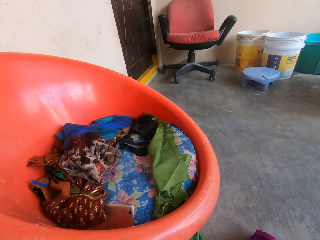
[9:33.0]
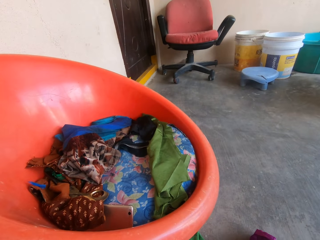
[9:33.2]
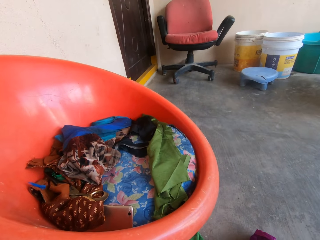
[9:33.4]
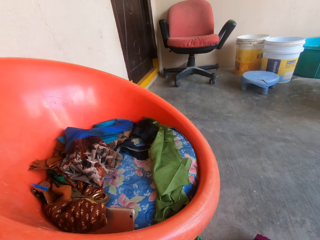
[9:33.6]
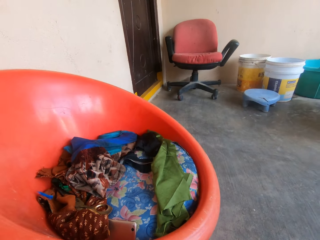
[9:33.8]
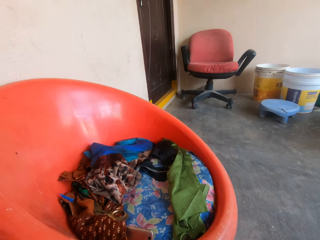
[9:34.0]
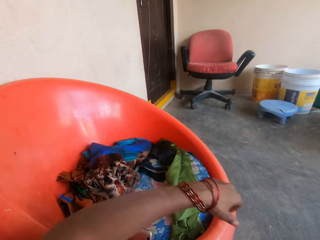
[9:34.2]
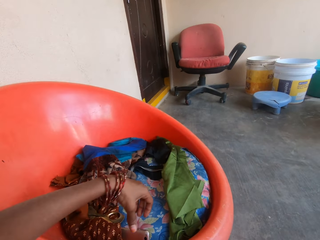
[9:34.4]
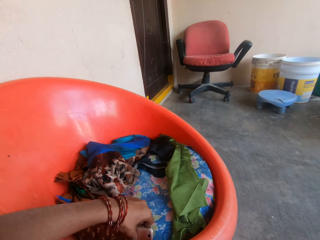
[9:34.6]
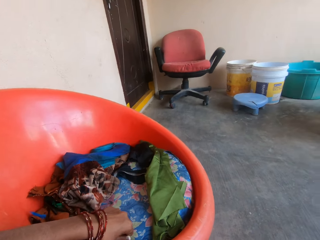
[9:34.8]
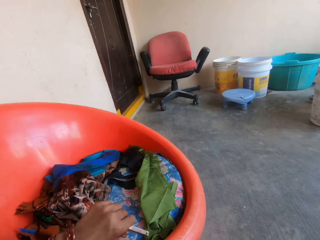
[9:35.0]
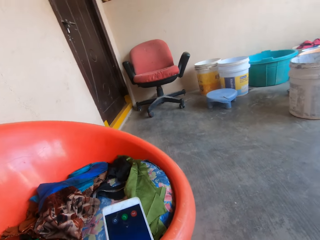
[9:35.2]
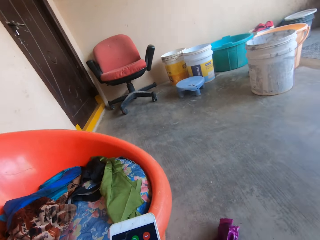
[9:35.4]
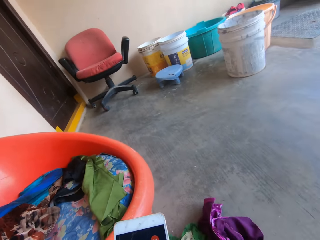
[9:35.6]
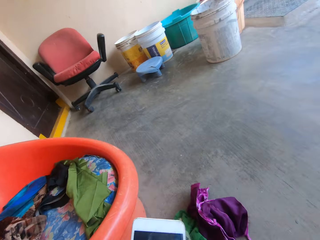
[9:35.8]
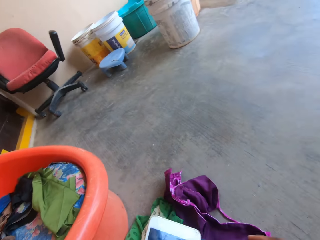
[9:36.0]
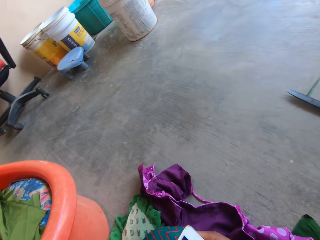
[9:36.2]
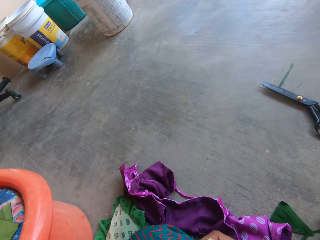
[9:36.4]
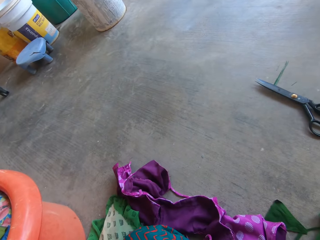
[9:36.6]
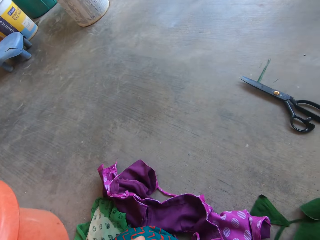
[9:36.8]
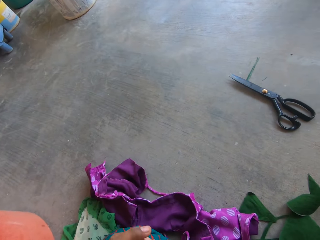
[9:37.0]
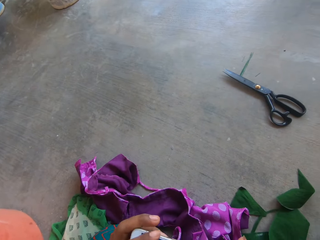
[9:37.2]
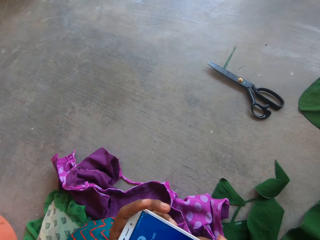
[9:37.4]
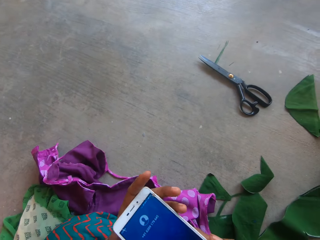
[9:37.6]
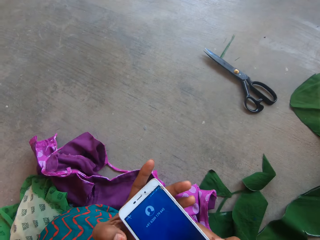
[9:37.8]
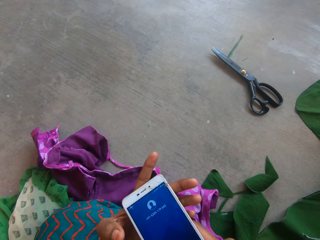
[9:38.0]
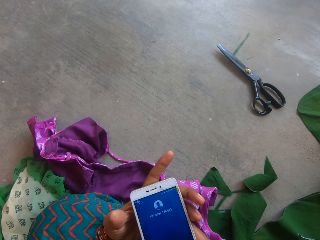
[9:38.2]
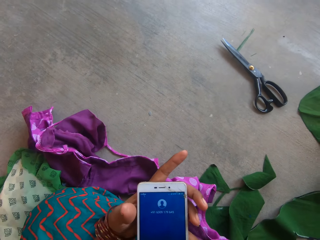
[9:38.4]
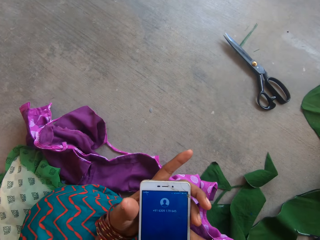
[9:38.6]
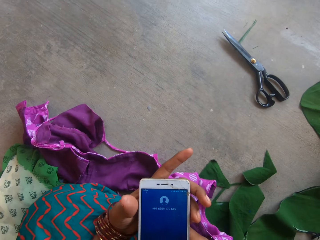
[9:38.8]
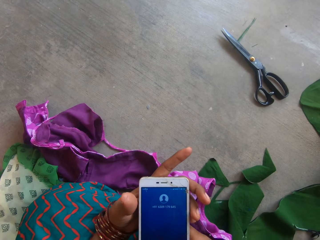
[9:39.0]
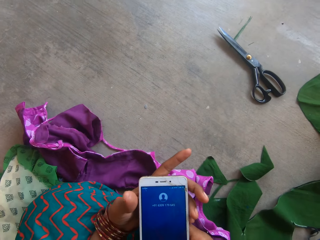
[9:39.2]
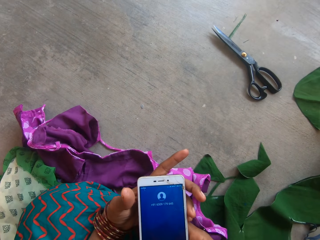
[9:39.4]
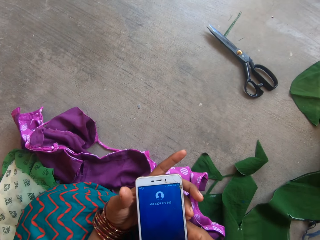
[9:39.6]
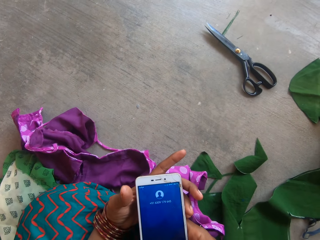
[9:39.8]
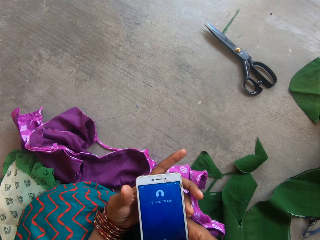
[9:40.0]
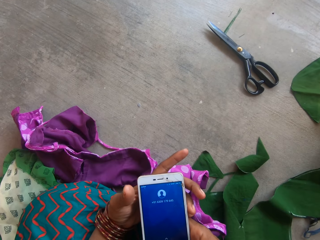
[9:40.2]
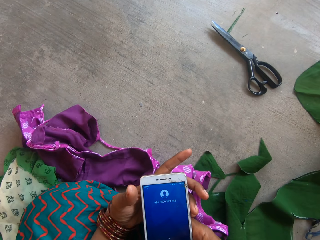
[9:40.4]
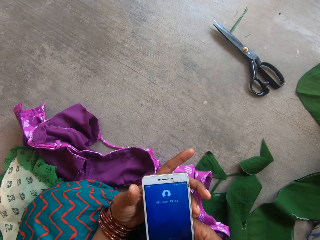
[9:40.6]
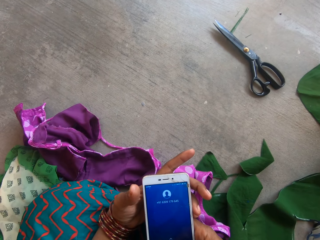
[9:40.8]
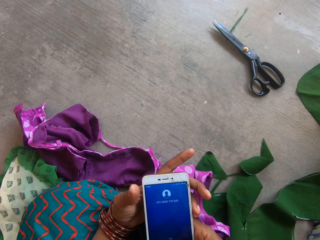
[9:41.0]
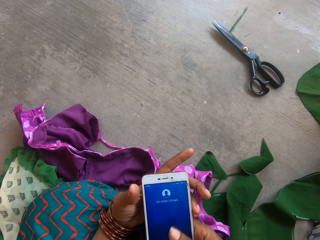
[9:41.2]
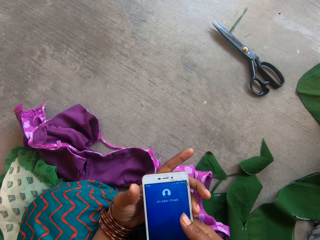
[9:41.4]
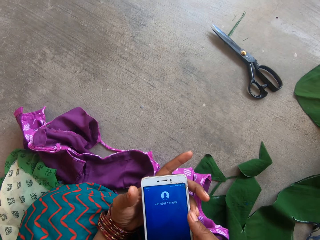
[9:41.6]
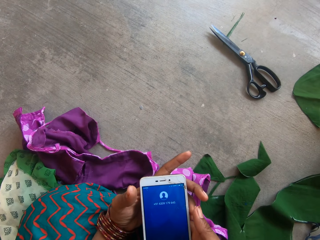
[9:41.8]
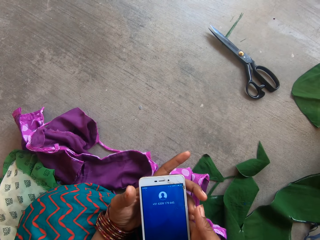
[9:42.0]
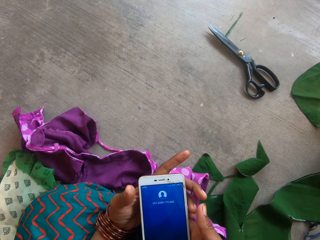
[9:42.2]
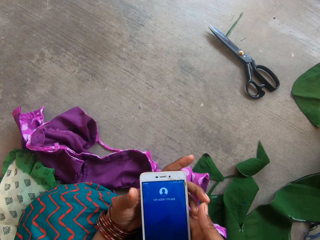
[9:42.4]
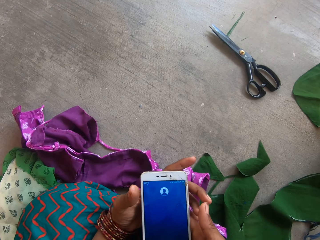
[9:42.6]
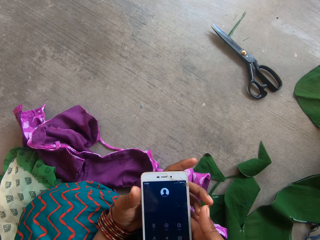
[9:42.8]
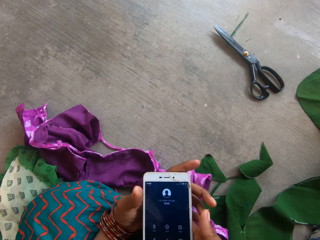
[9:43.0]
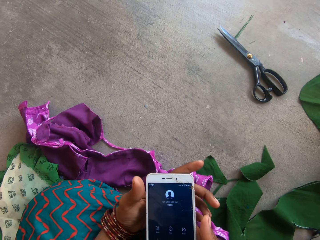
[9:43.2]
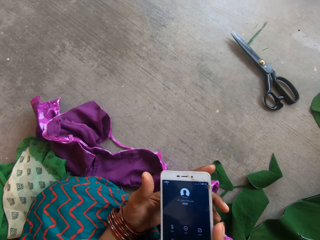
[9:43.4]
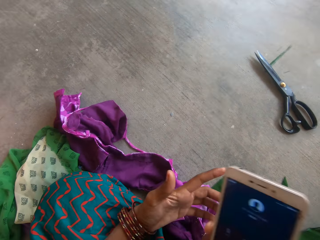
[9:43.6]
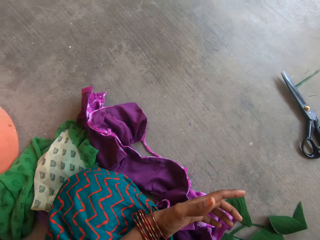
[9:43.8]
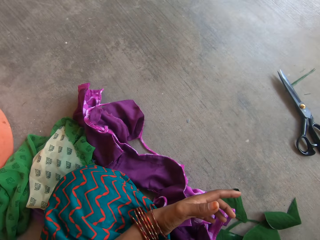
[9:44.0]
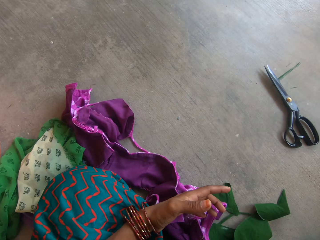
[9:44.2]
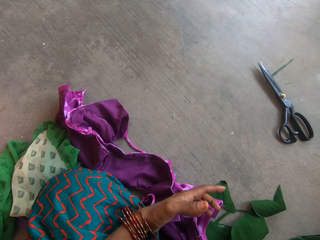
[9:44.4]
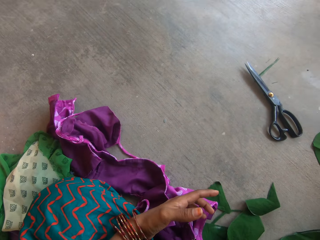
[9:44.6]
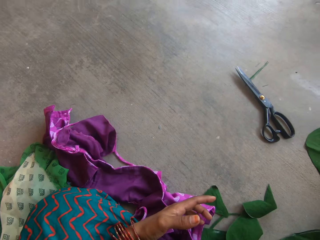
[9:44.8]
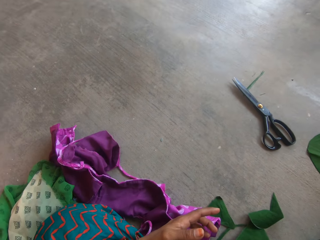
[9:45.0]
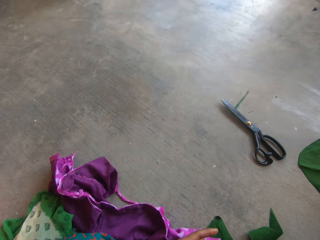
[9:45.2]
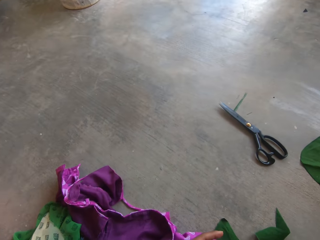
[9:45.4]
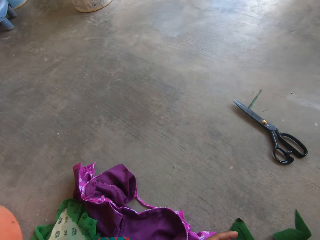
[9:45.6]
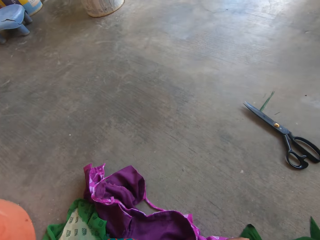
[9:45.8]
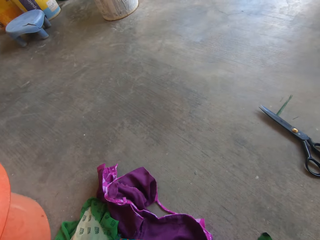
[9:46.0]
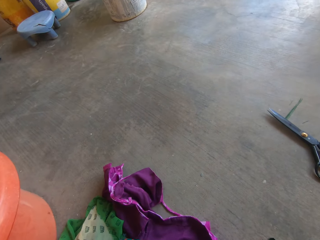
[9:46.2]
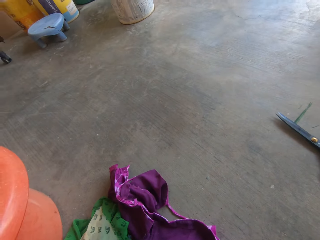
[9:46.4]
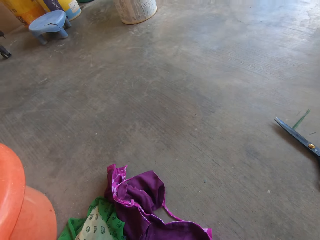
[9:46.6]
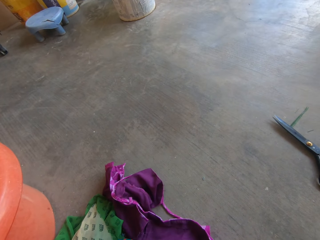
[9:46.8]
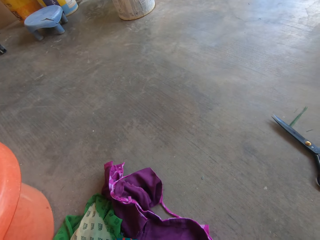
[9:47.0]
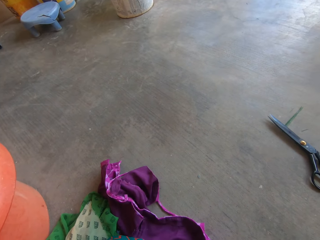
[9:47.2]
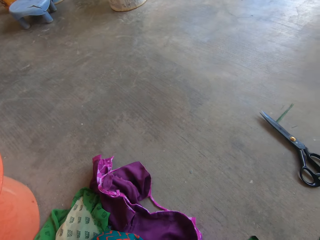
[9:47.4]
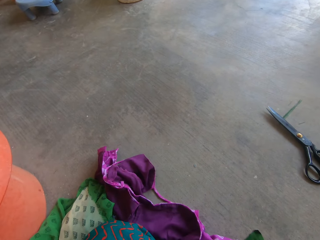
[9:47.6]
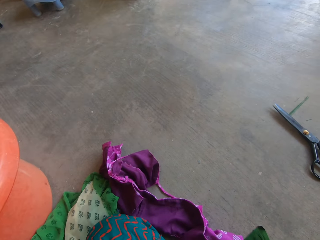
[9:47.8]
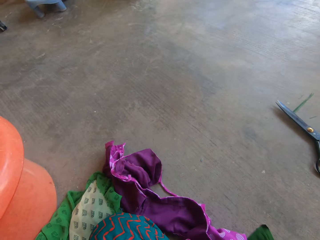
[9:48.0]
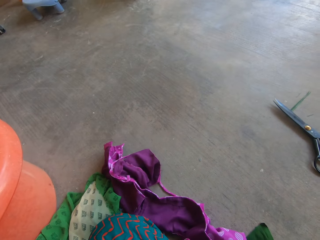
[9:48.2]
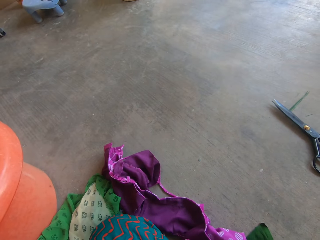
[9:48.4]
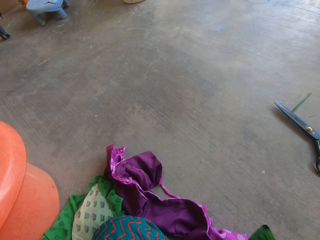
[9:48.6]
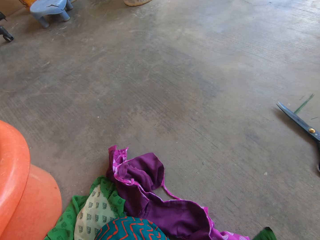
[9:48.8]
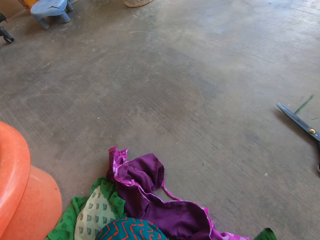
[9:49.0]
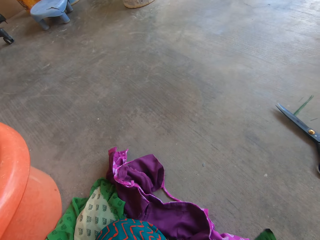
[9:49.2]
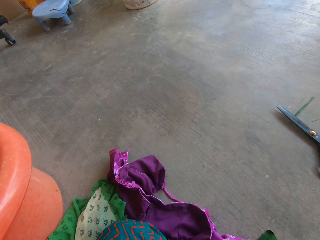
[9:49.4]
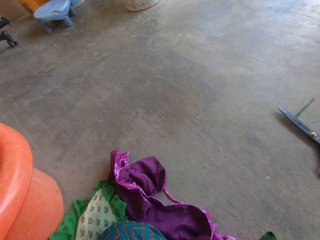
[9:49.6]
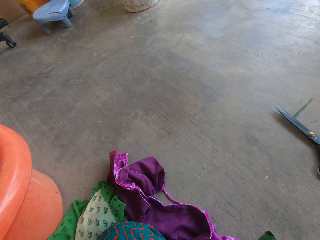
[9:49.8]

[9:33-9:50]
The camera wearer picks her mobile phone from a chair with her left hand. She holds the mobile phone with her hands. She talks on the phone. She sits on the floor.

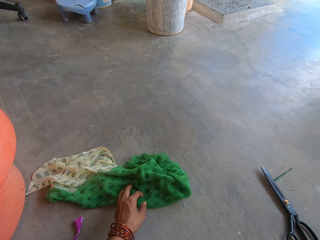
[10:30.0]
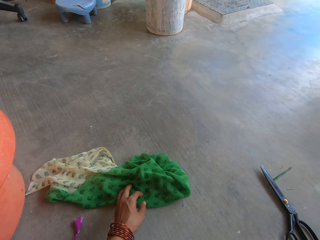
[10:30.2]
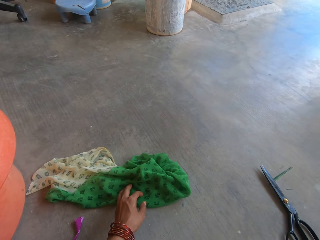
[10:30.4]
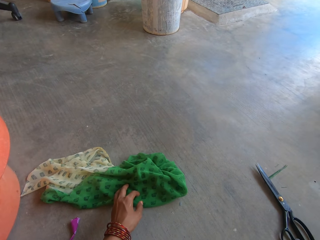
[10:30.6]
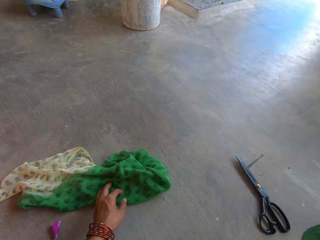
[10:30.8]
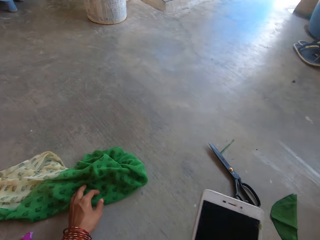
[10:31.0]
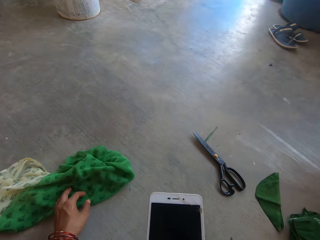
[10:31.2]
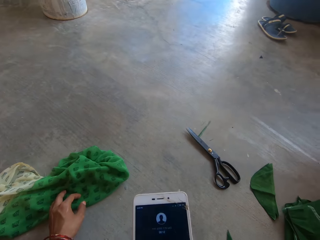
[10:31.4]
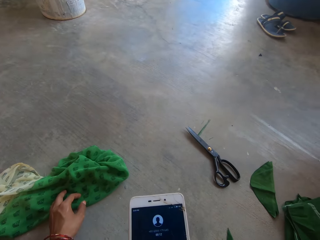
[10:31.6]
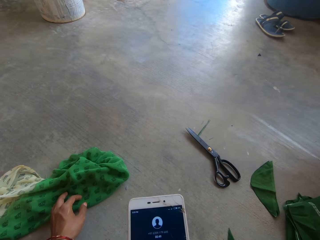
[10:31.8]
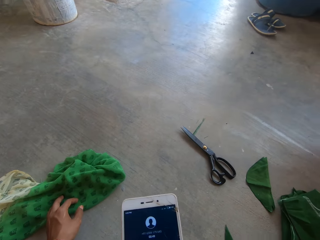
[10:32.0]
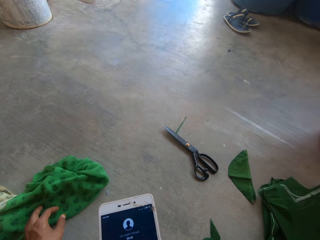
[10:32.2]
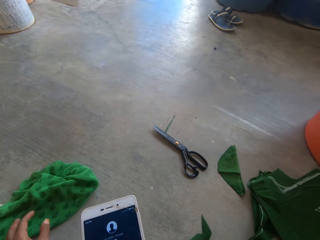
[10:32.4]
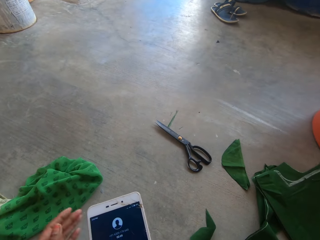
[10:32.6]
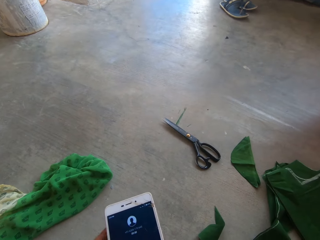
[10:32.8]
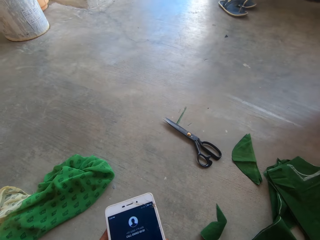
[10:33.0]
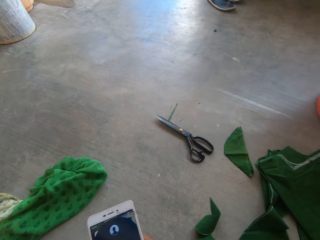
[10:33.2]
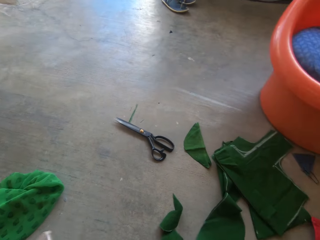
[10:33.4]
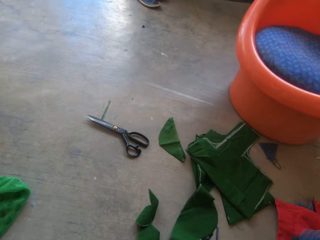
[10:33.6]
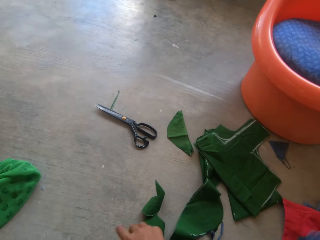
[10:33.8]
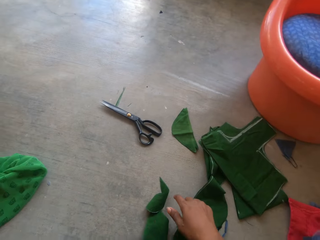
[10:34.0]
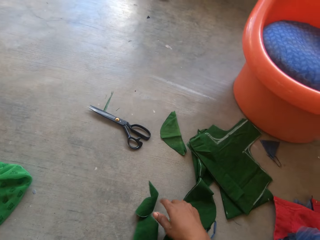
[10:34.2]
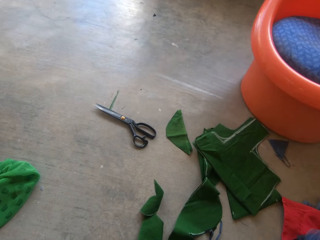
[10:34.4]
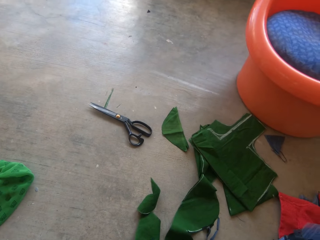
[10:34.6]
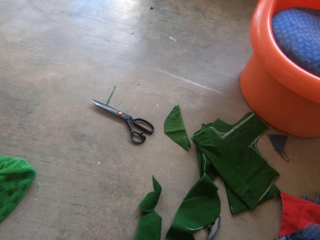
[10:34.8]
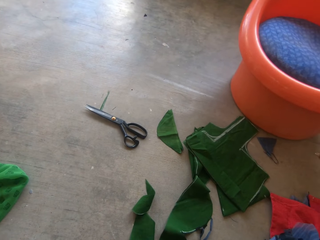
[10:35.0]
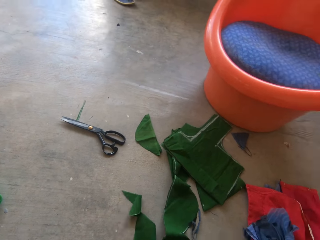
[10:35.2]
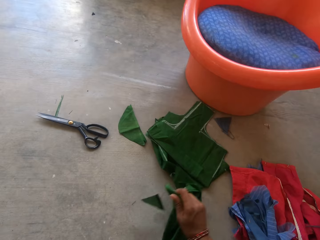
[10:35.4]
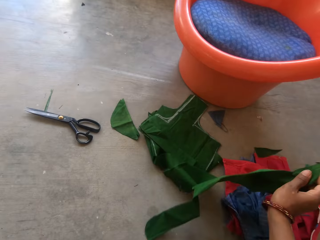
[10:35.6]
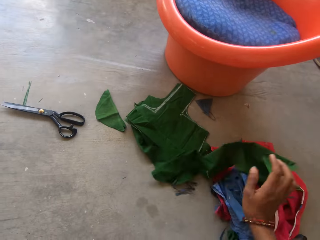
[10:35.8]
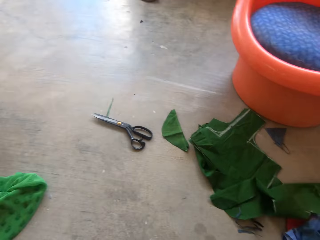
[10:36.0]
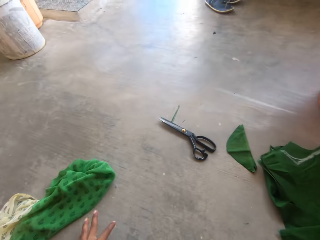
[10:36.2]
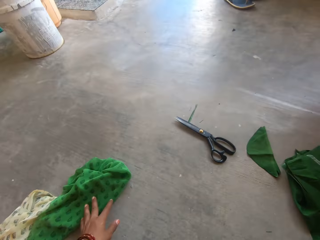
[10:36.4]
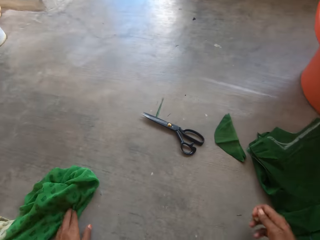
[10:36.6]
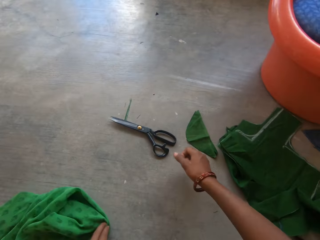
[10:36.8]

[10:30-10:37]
The camera wearer holds her mobile phone with her right hand. She sits on the floor. She moves the piece of cloth on the floor.
